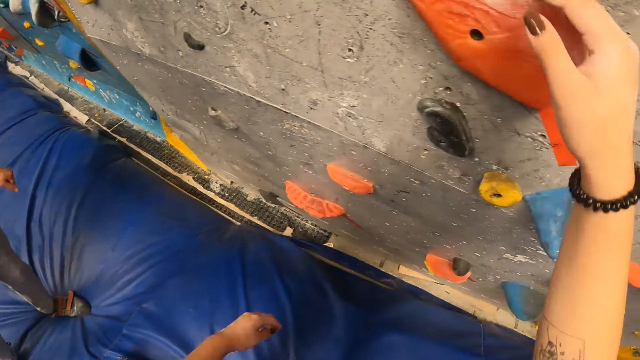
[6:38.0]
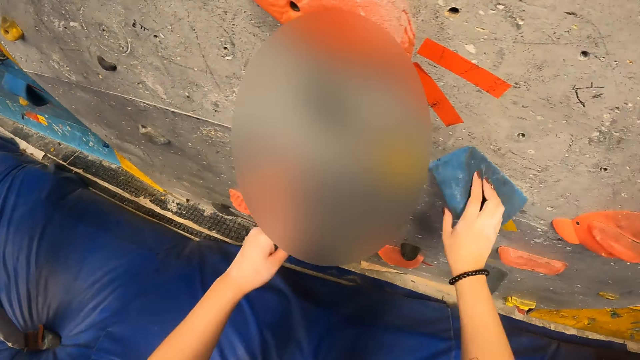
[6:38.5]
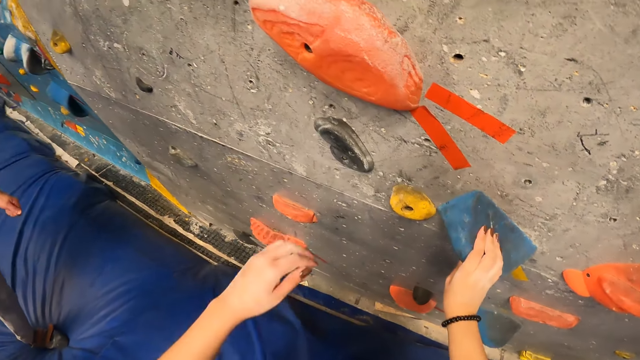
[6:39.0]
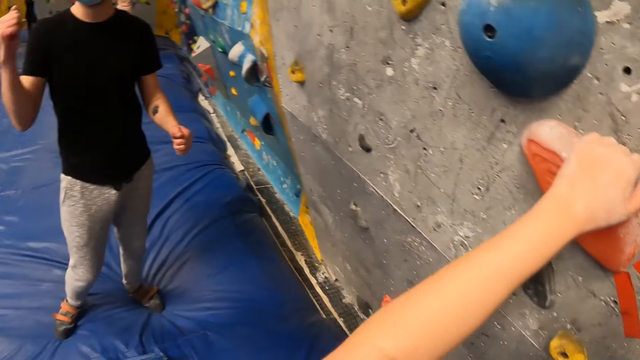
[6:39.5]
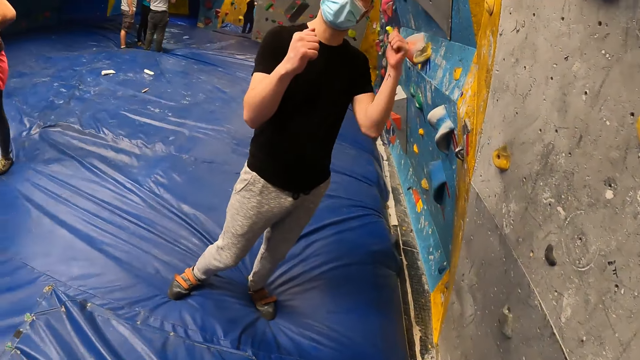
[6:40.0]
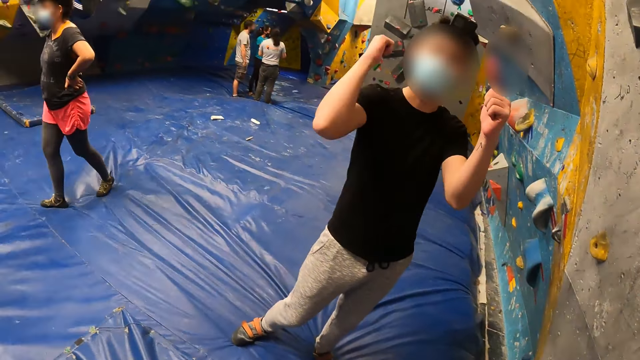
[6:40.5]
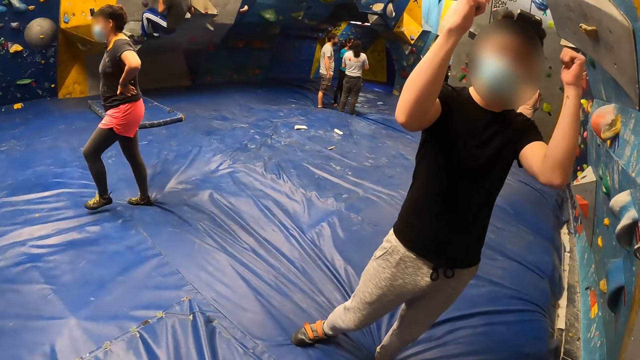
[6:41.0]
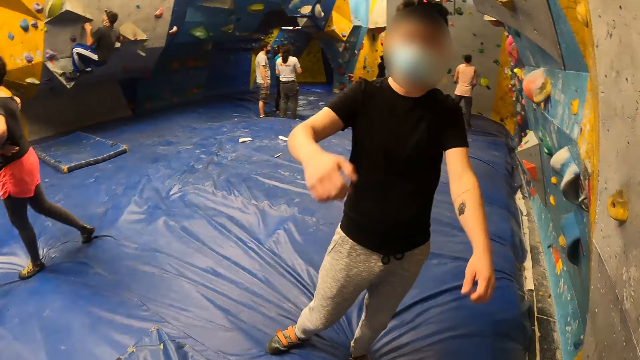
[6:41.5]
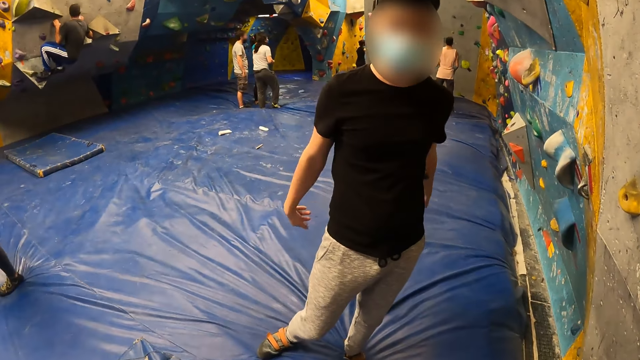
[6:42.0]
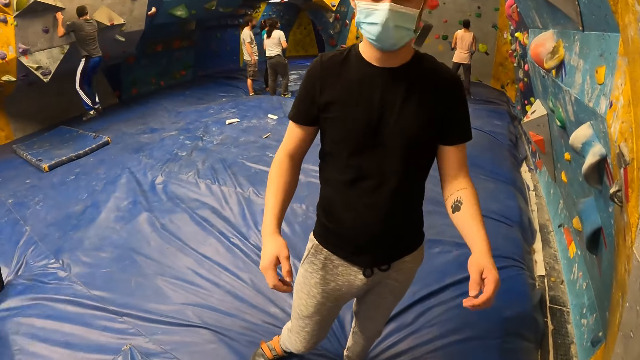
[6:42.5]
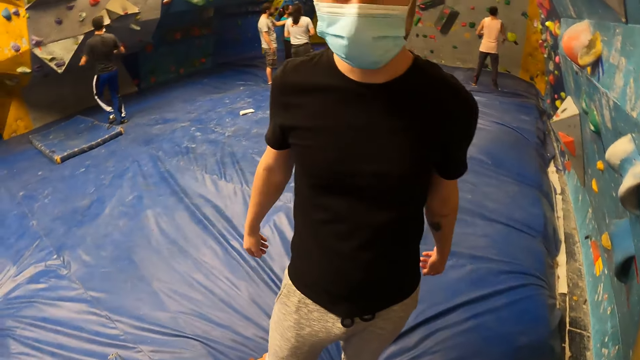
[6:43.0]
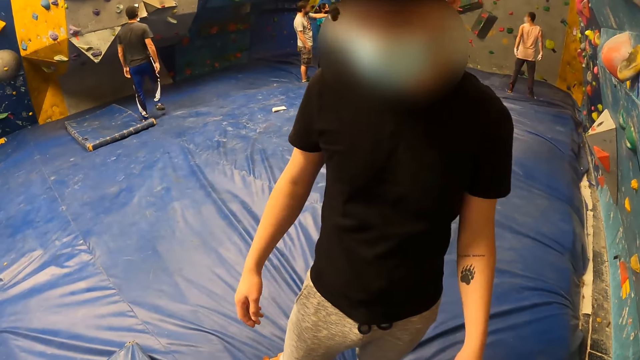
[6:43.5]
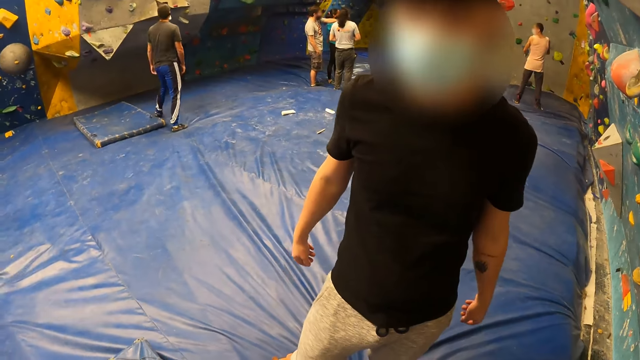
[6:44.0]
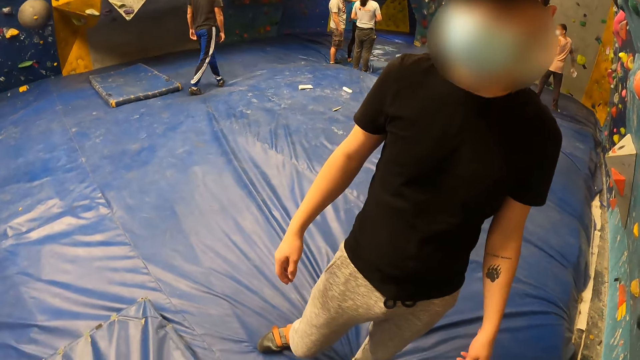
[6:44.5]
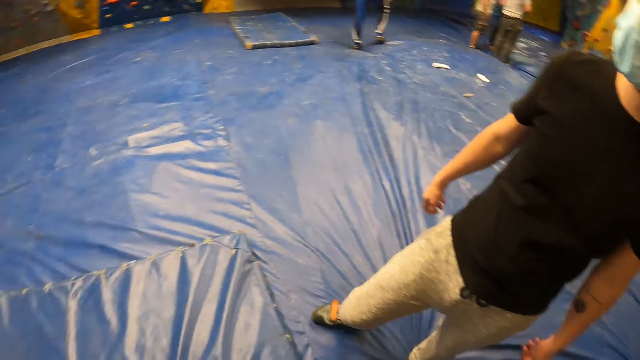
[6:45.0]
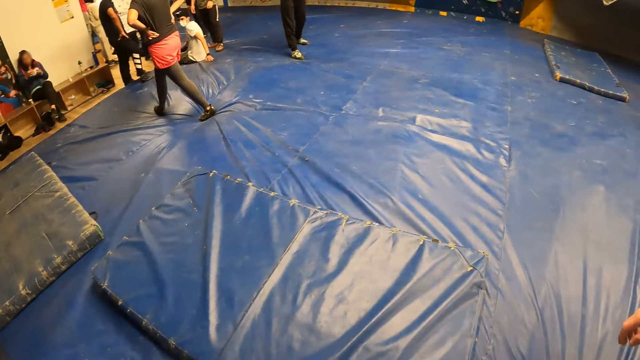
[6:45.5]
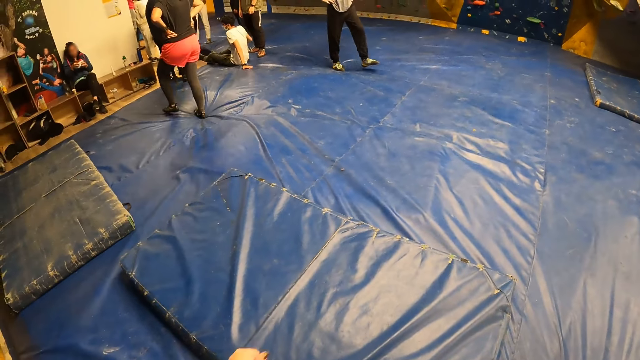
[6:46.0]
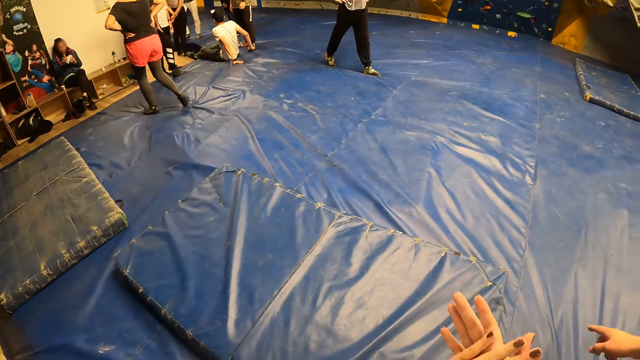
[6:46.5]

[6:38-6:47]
A man raises the hands. The man jumps down the climbing wall.

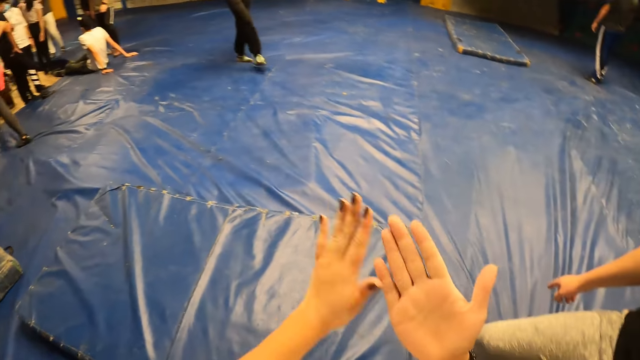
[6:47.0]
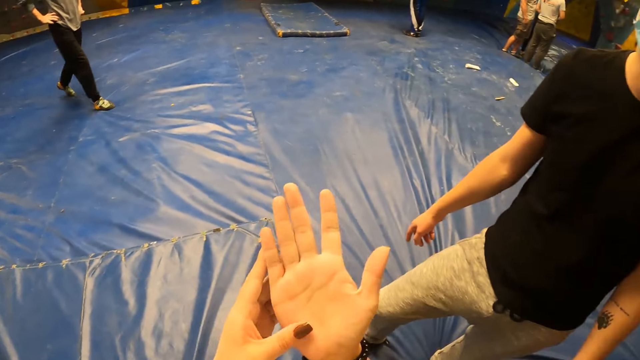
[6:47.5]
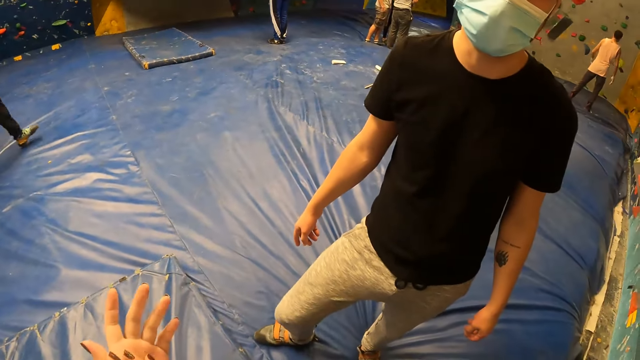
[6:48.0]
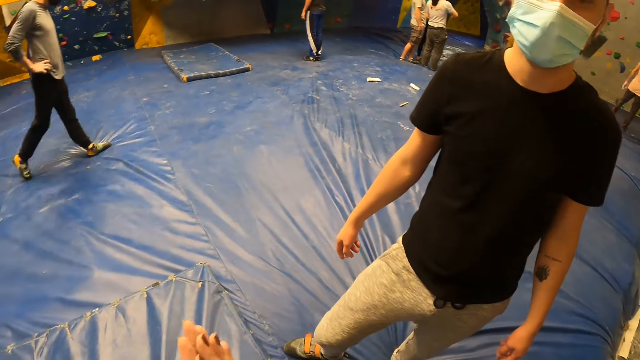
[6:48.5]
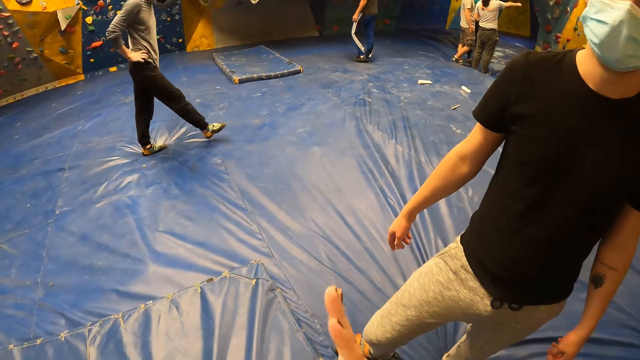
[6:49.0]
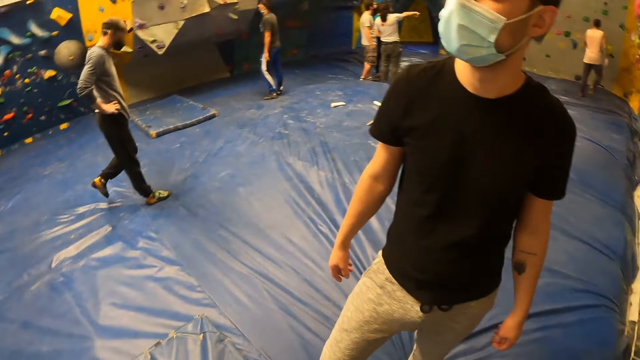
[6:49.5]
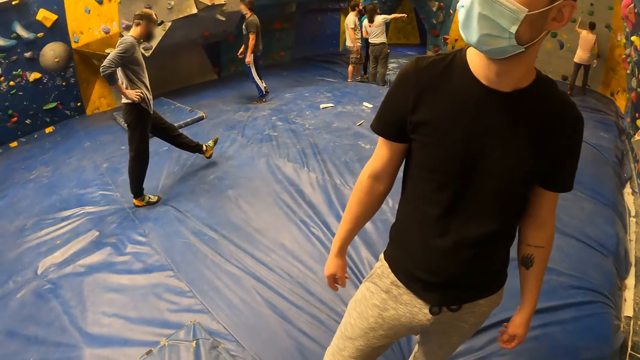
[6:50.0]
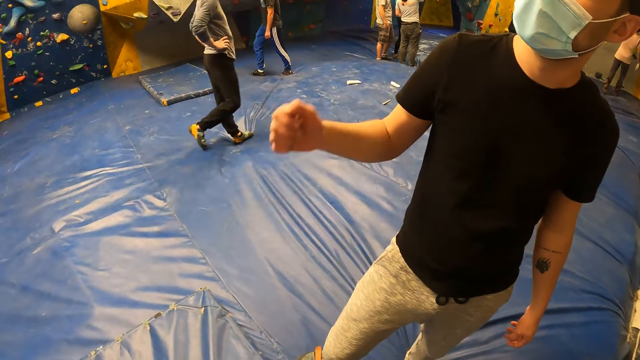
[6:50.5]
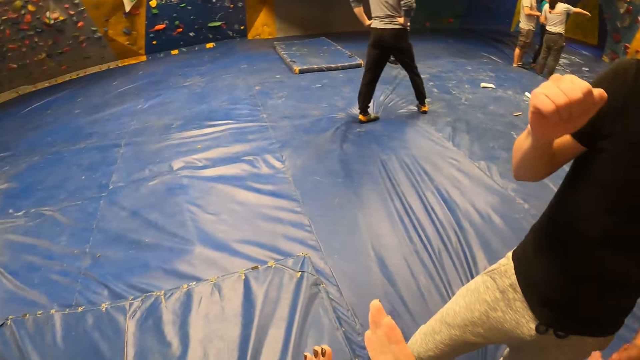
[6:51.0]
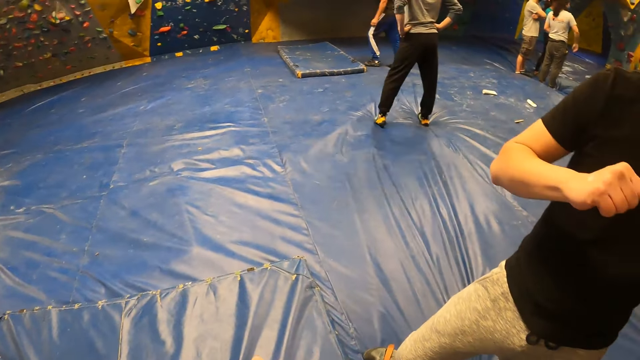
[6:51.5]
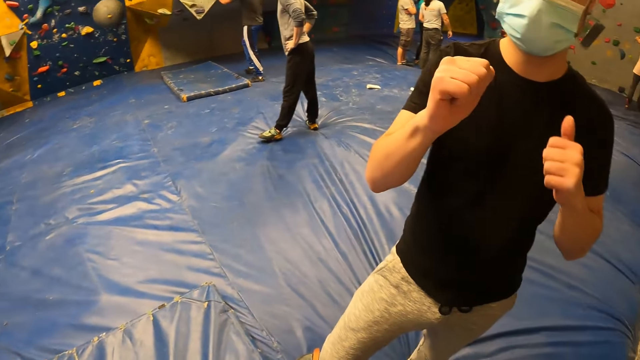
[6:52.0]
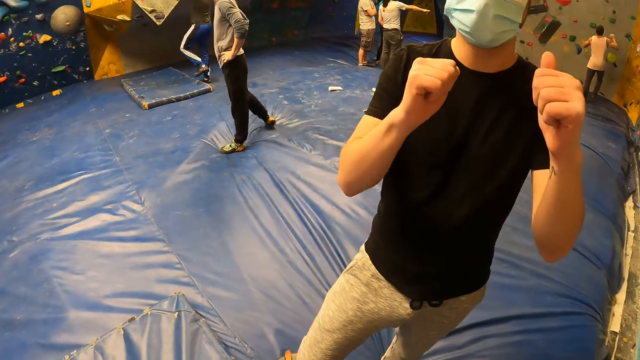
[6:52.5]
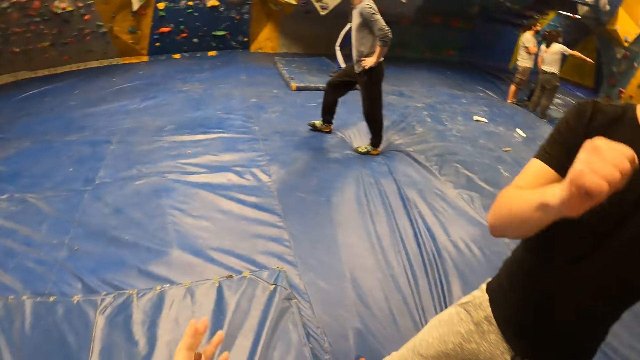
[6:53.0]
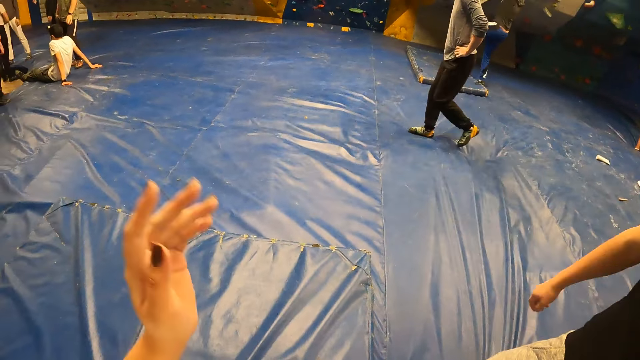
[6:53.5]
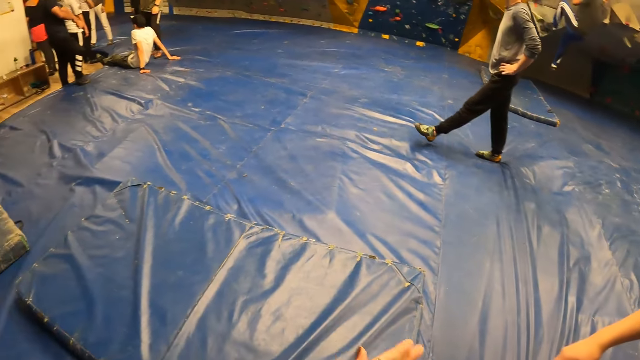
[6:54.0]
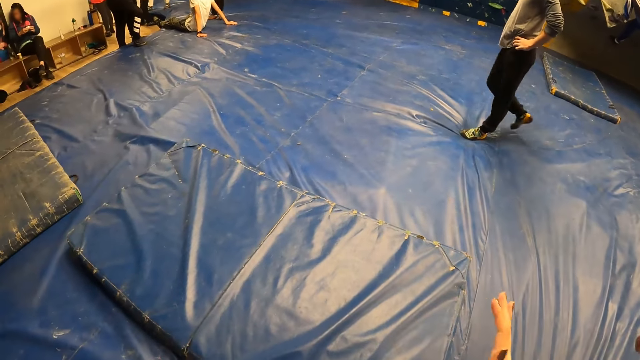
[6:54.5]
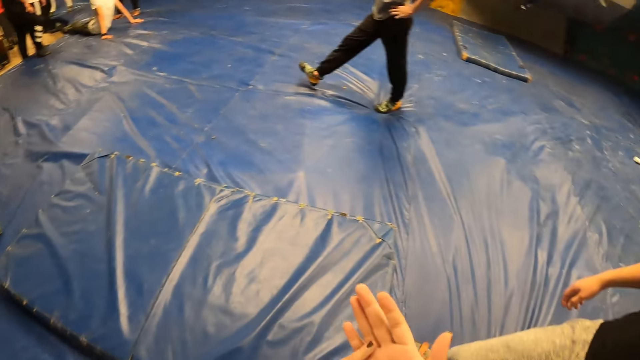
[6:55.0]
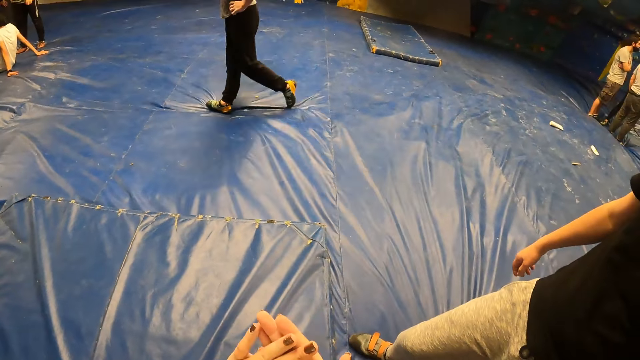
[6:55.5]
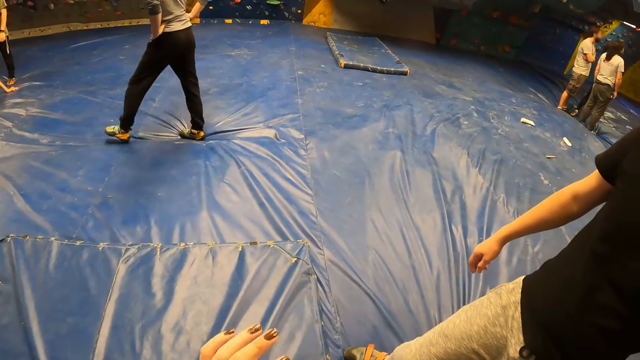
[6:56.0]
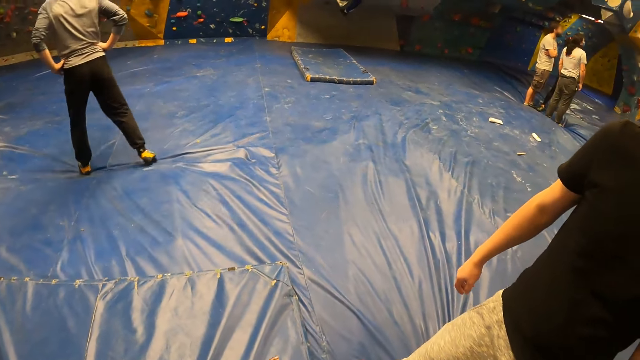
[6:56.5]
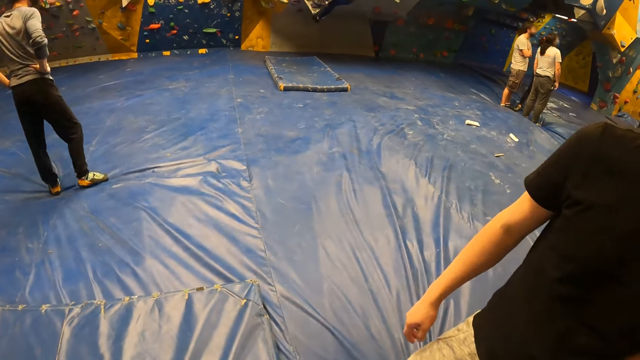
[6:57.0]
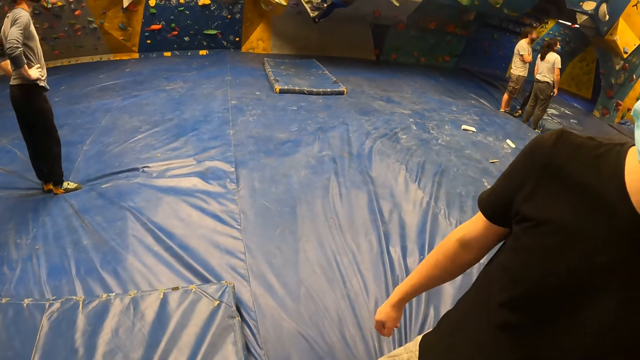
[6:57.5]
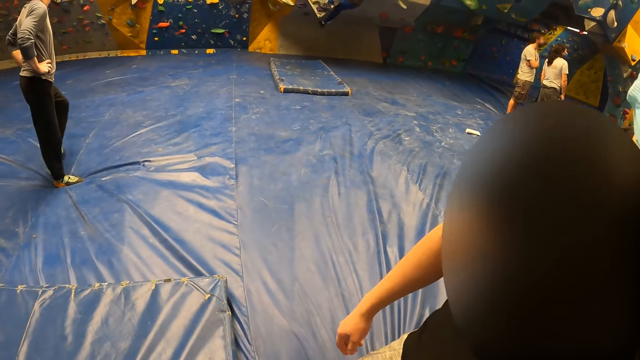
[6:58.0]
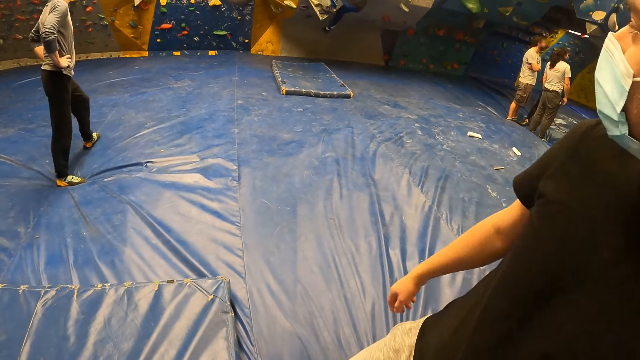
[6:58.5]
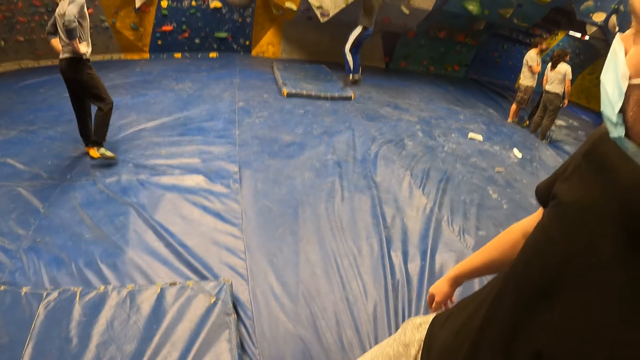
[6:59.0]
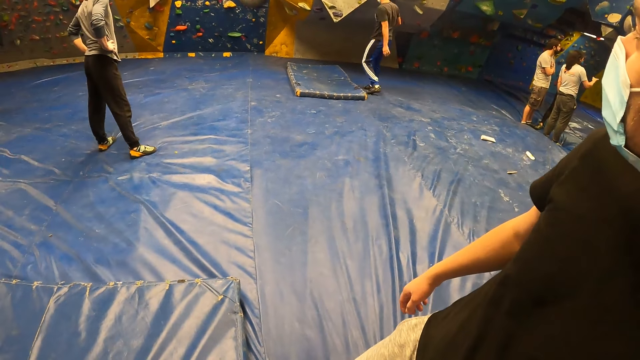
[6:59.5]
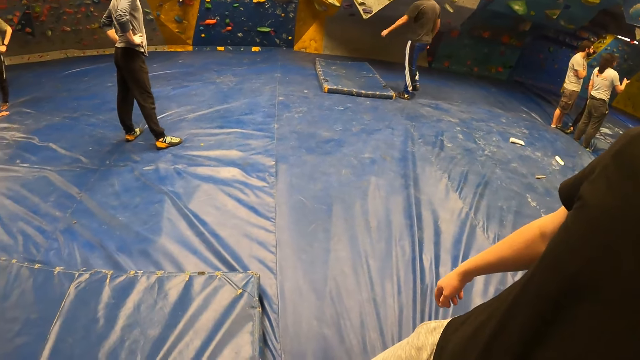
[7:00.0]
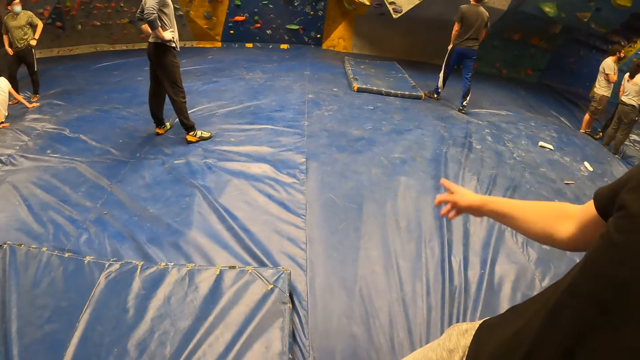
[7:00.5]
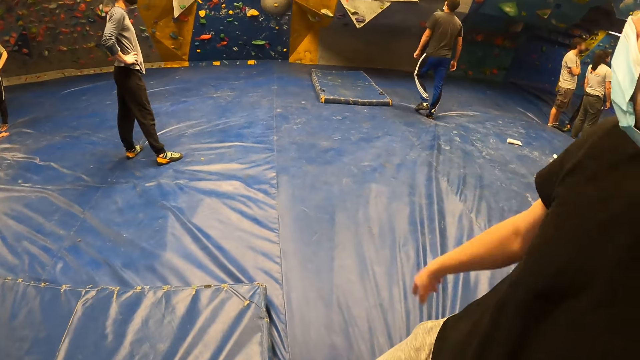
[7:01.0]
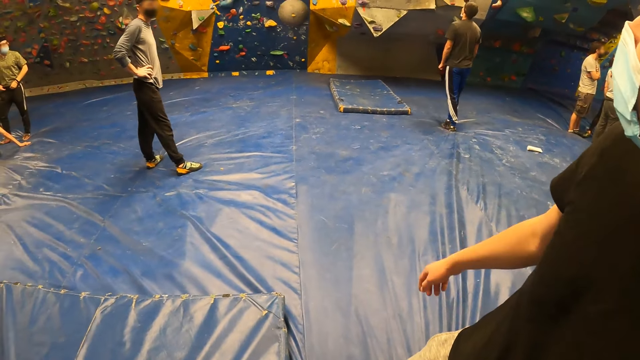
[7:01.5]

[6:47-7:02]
The camera wearer rubs her palms together. A man walks past the camera wearer. A person raises the right hand. Another man climbs up the climbing wall. The person stretches the hands. The camera wearer raises the hands. The second man jumps down the climbing wall.
